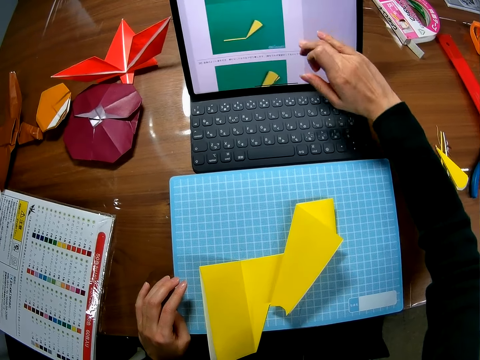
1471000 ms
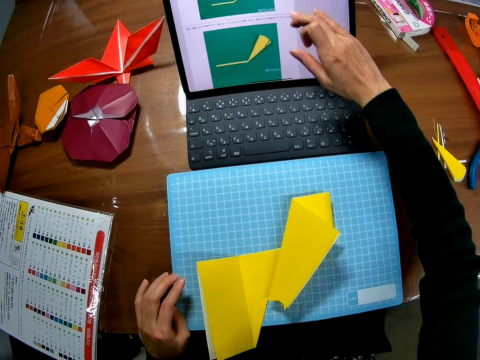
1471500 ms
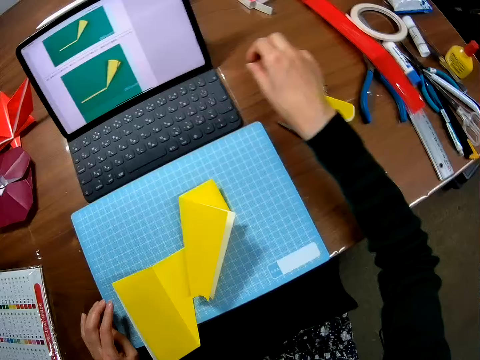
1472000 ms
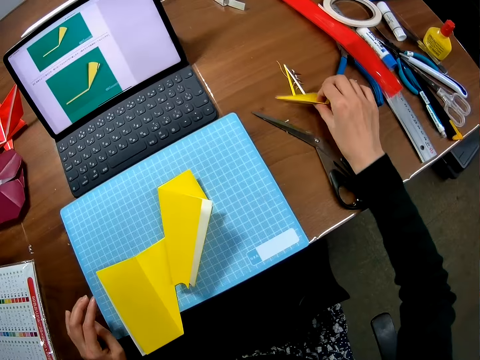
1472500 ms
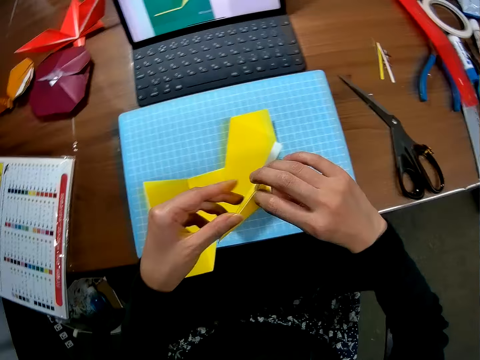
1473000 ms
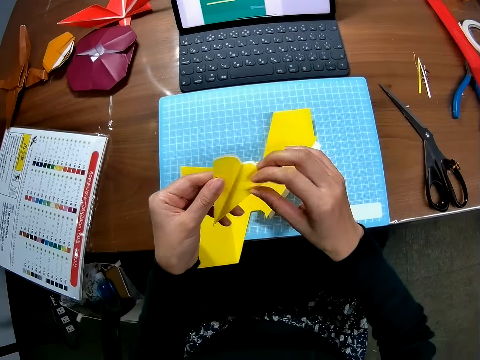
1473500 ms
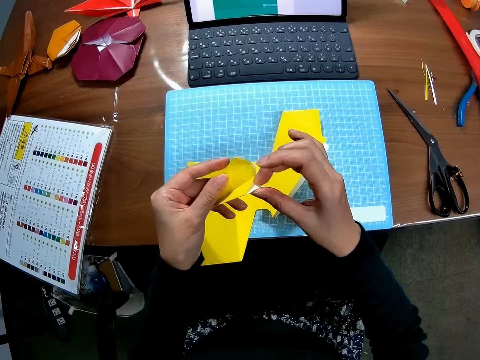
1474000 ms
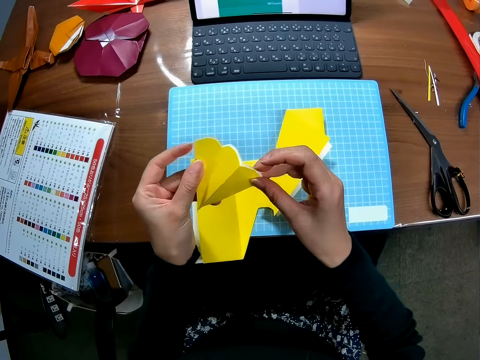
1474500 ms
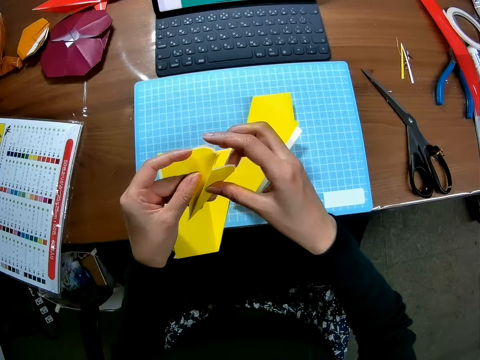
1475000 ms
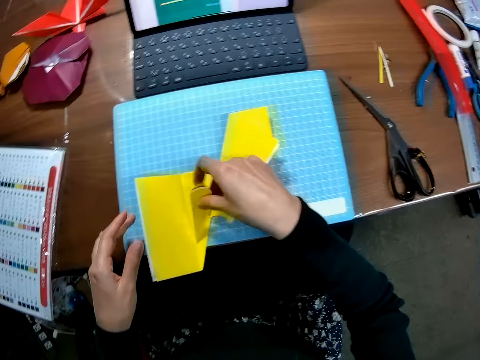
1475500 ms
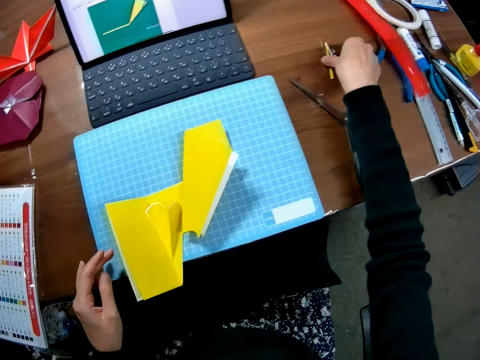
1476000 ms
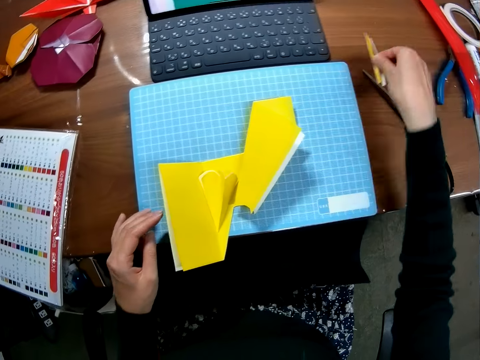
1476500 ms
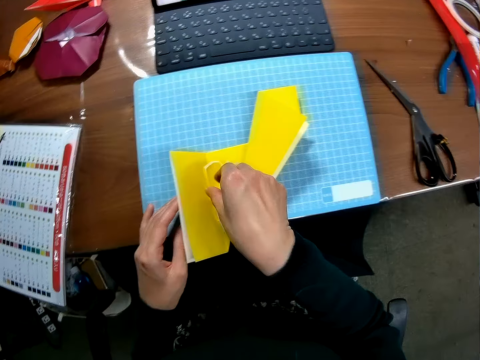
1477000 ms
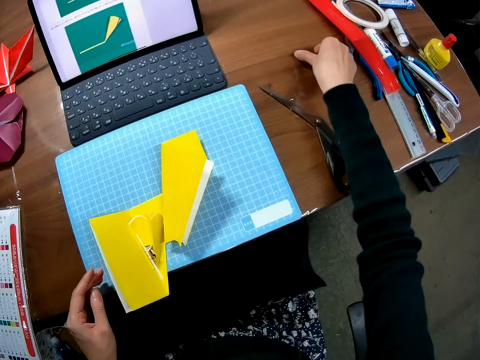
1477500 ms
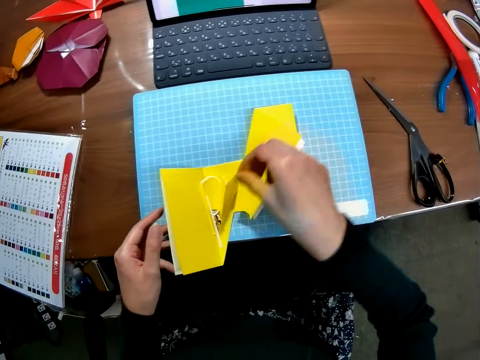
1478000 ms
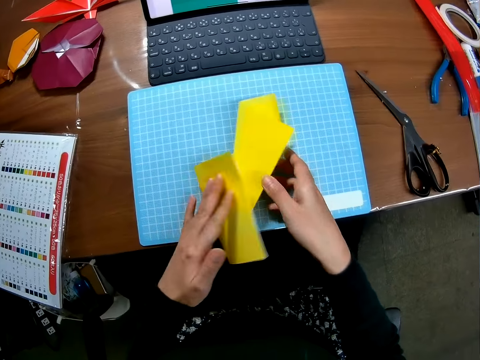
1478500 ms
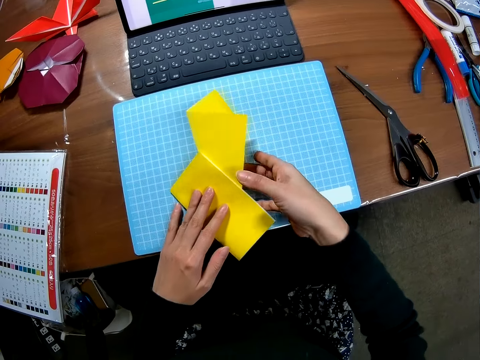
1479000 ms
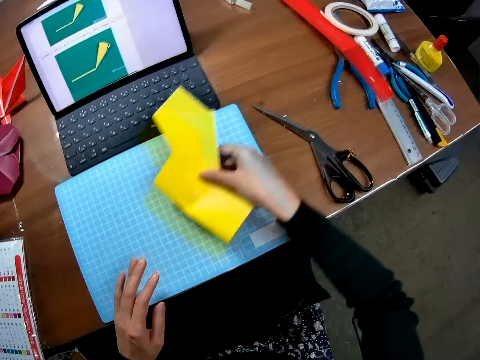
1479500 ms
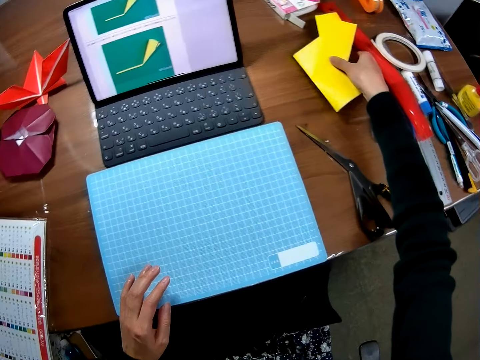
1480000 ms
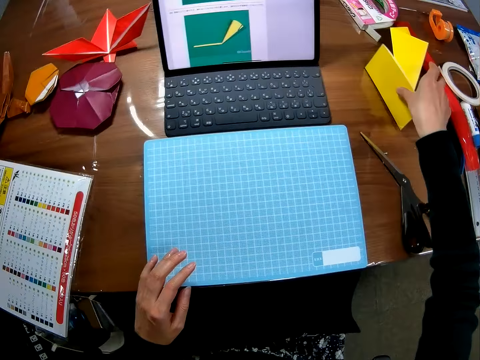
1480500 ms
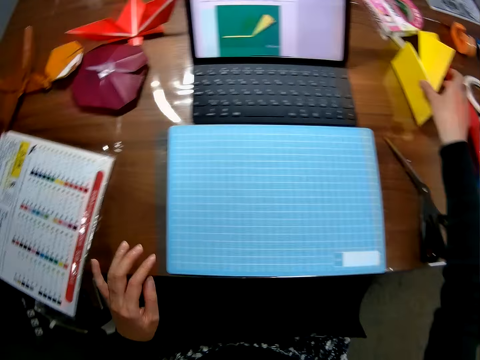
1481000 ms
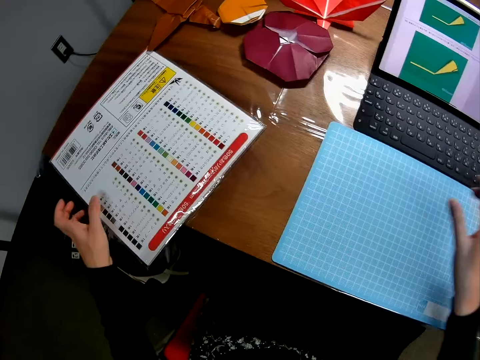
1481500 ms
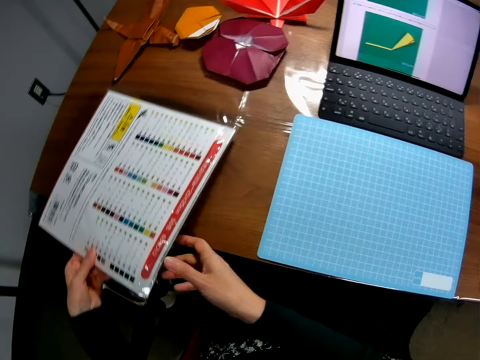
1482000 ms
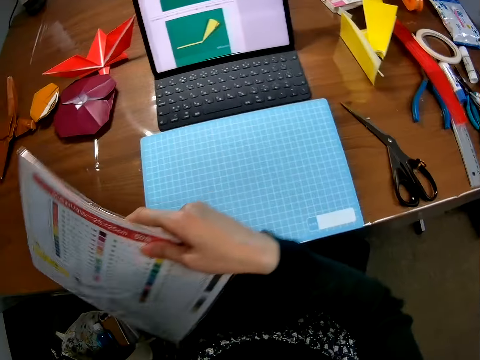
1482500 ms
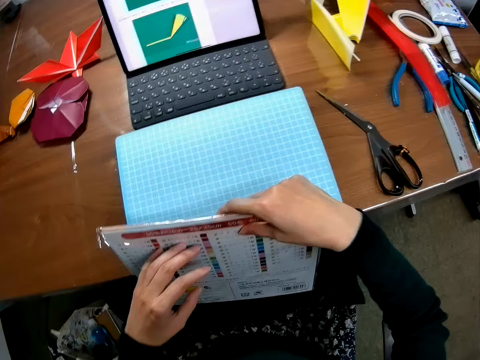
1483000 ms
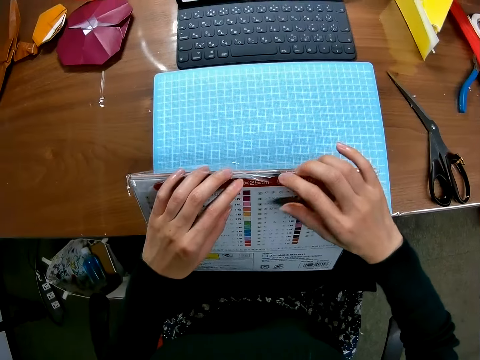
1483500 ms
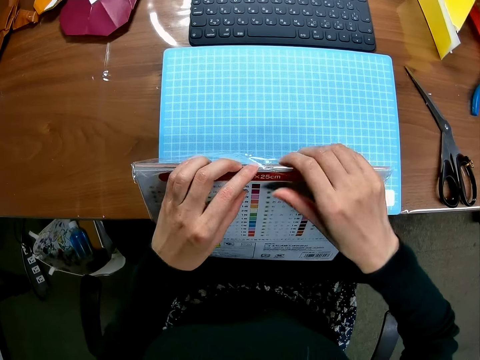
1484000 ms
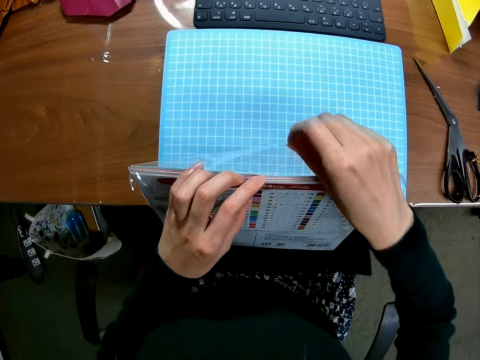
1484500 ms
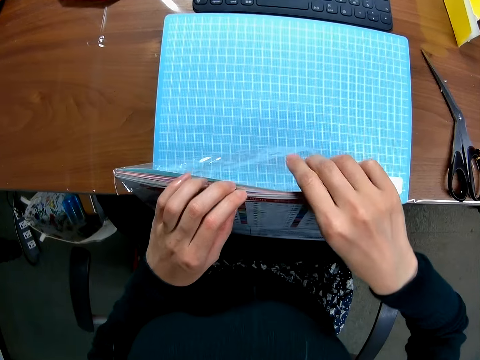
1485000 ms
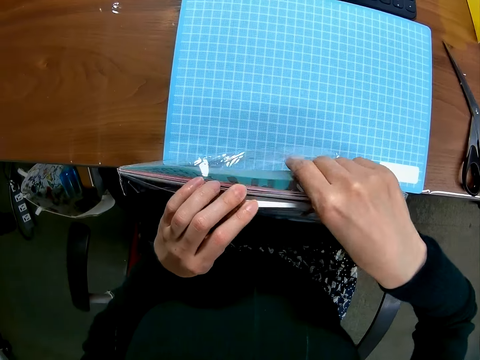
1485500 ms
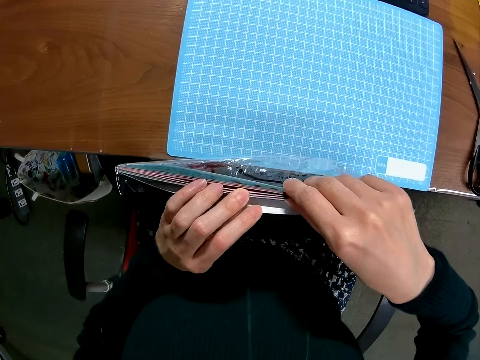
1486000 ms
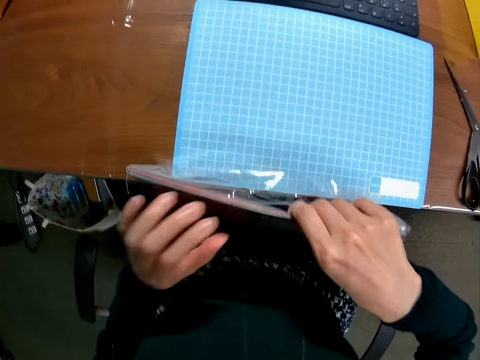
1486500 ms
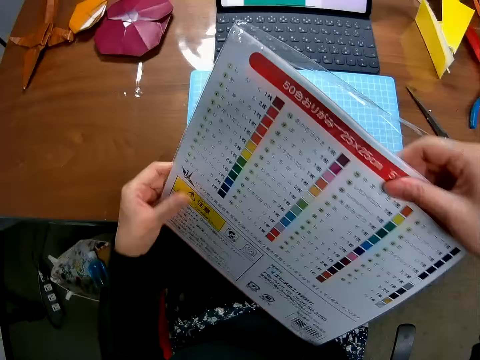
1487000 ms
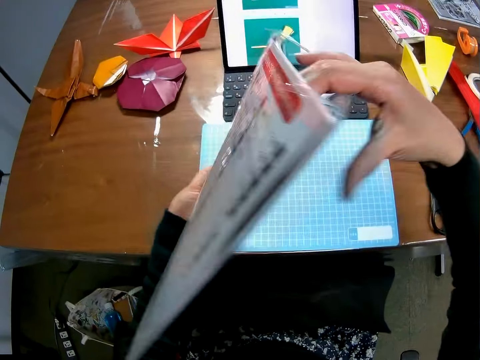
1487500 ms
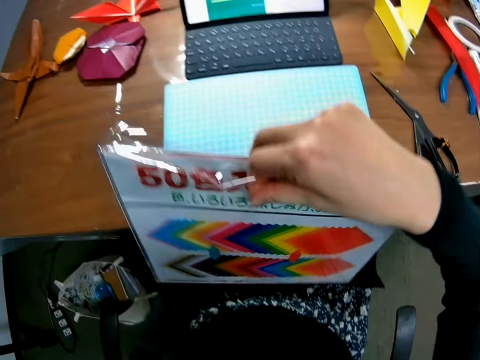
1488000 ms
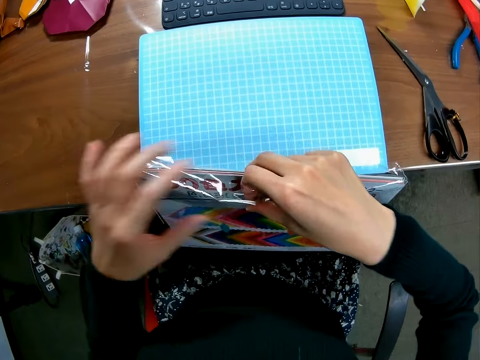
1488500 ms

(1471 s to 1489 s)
The camera wearer picks up the craft sheet pieces on the table. They unfold the craft sheet pieces with a hand. They place the pieces on the craft sheet on the cutting sheet. They pick up the pieces on the table. They place the pieces on the craft sheet. They pick up pieces on the table. They place the pieces on the craft sheet. They fold the craft sheet and the pieces together on the cutting sheet. They pick up the craft sheet from the cutting sheet. They place the cutting sheet or craft paper on the table. They pick up a transparent polythene bag or transparent paper from the table. They open the polythene bag. They put down the transparent paper on a lap. They sort pieces of paper in the transparent paper. They turn over the polythene bag on the lap.

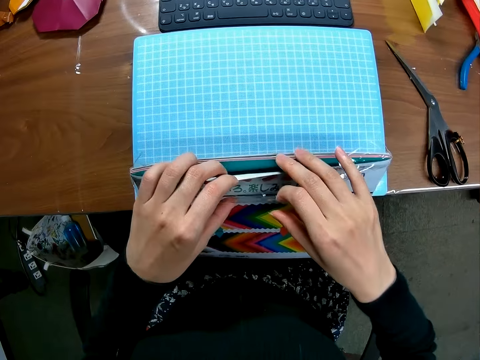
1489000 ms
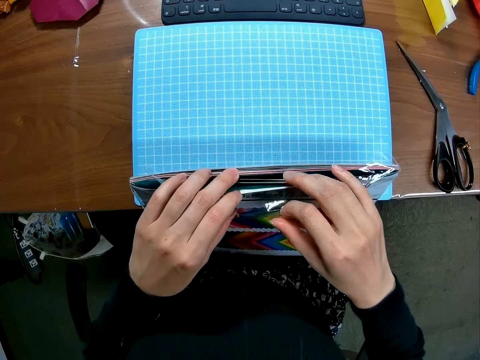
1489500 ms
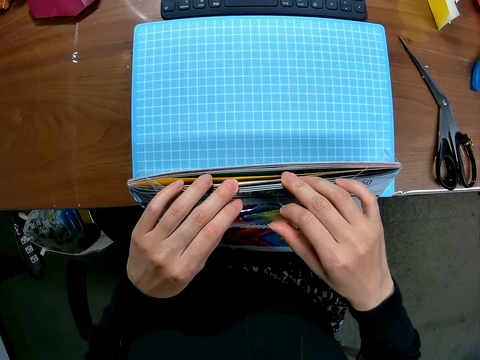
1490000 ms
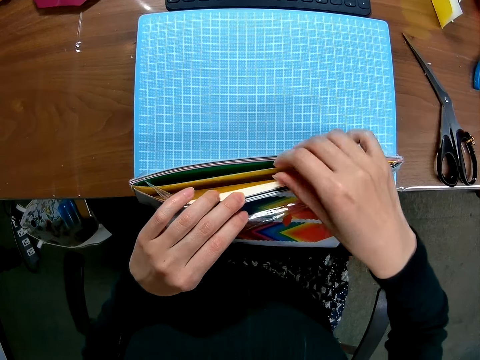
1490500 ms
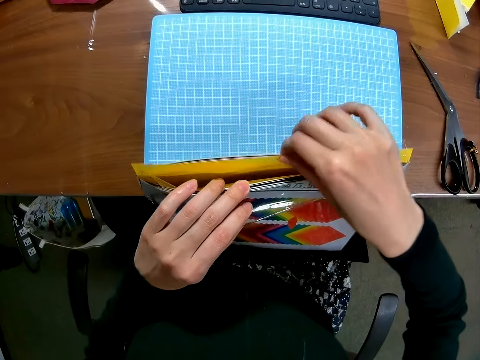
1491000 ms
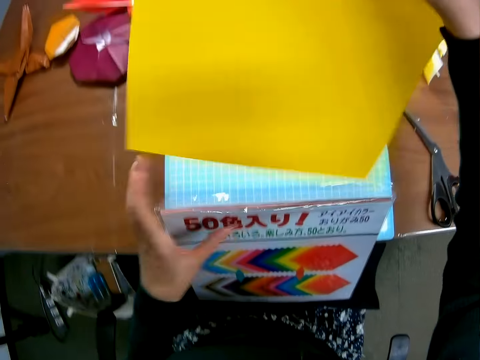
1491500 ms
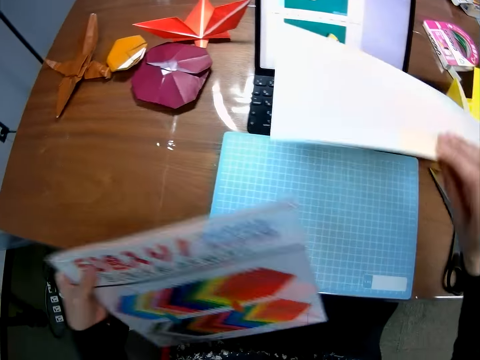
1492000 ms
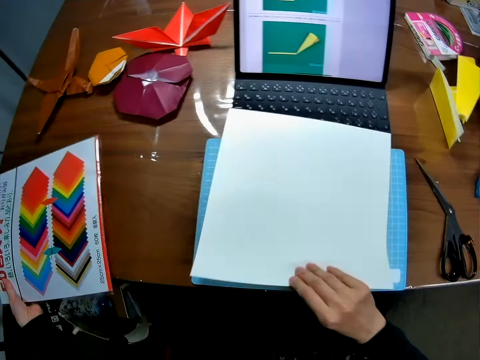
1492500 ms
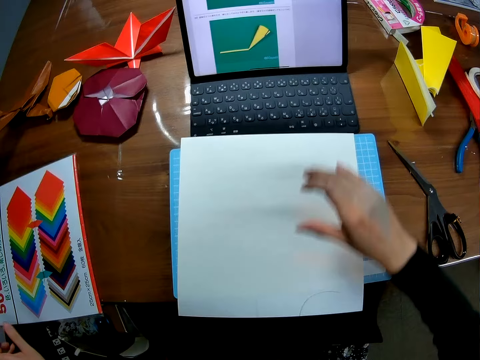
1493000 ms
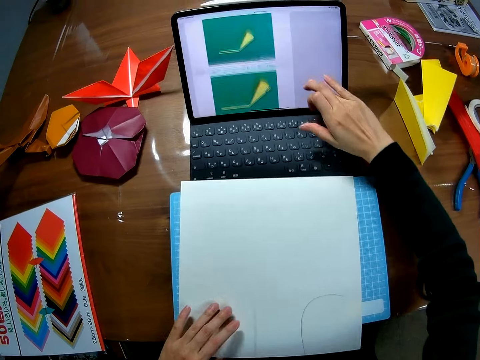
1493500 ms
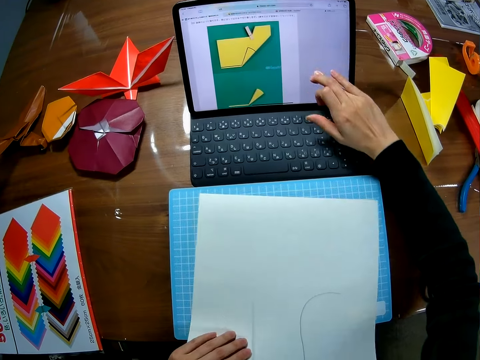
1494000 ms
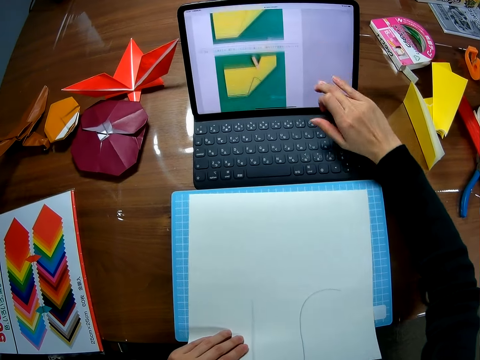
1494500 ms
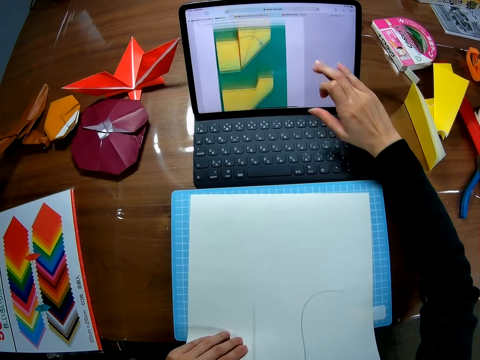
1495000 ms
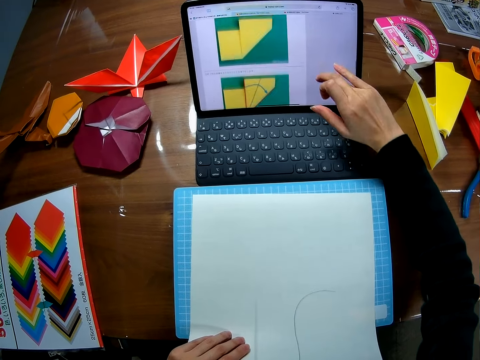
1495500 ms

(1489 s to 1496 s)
The camera wearer sorts pieces of paper in a transparent paper or polythene bag. He pulls out a craft sheet from the polythene bag. He places the craft sheet on the cutting sheet. He places the polythene bag on the table. He scrolls the screen of a laptop on a table in the room with a hand. He places his left hand on the craft sheet on the cutting sheet.
